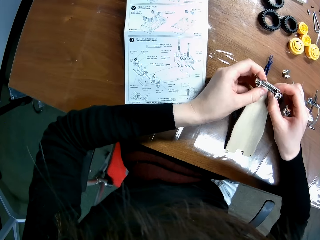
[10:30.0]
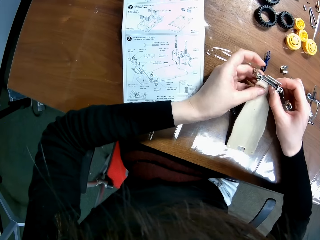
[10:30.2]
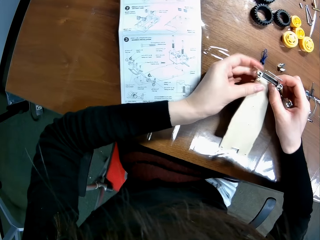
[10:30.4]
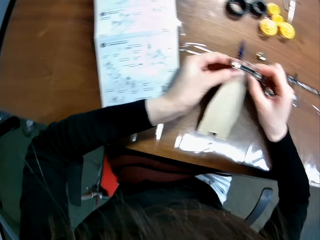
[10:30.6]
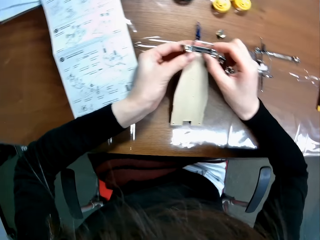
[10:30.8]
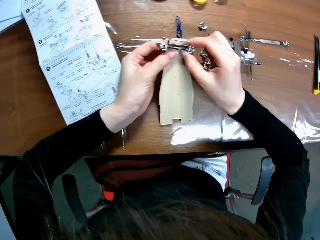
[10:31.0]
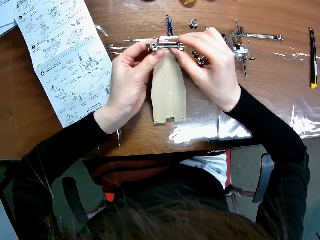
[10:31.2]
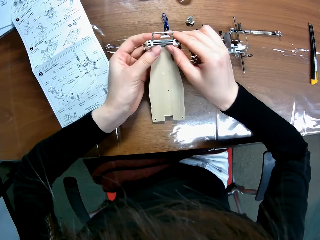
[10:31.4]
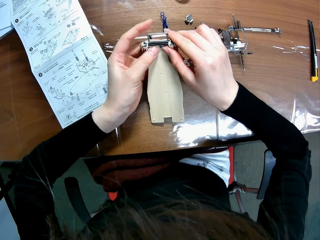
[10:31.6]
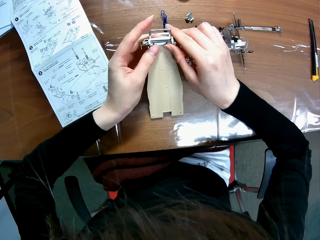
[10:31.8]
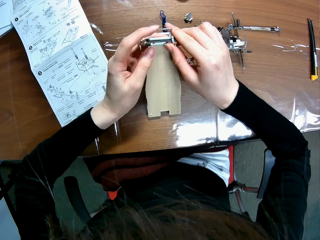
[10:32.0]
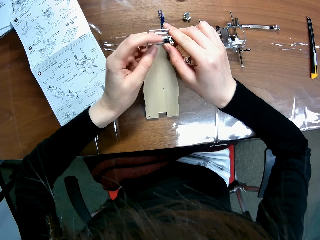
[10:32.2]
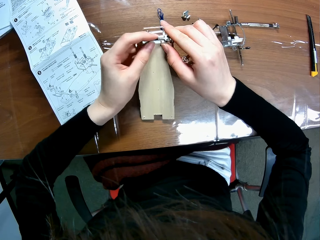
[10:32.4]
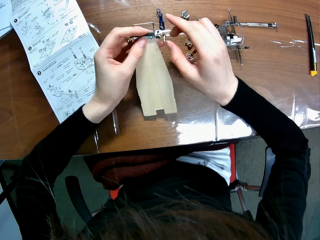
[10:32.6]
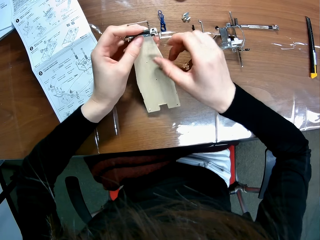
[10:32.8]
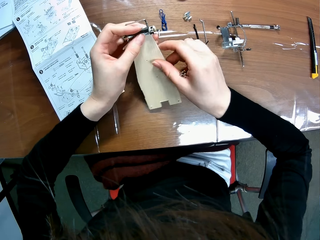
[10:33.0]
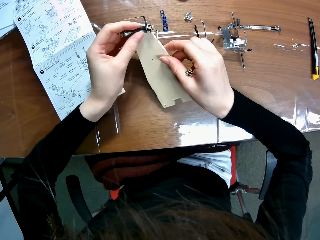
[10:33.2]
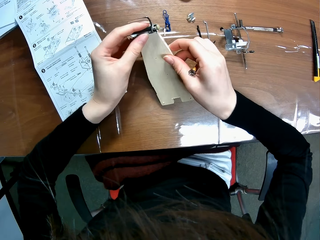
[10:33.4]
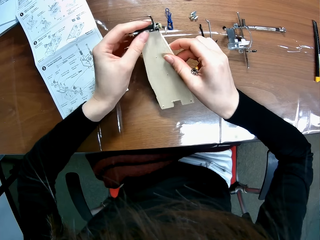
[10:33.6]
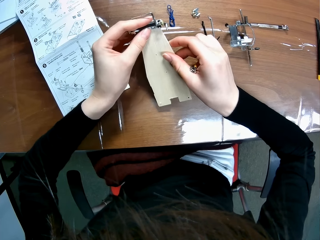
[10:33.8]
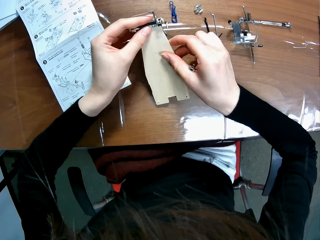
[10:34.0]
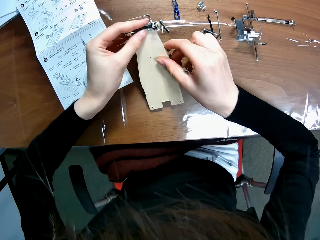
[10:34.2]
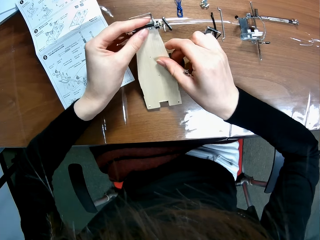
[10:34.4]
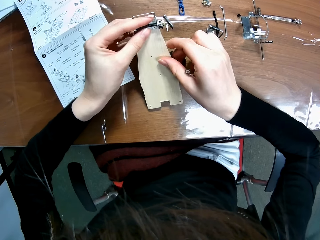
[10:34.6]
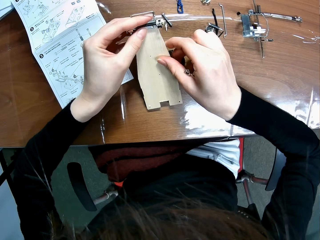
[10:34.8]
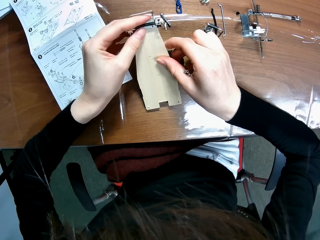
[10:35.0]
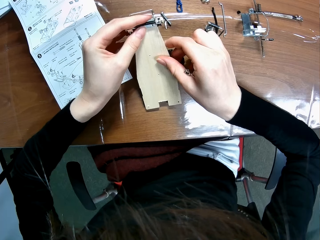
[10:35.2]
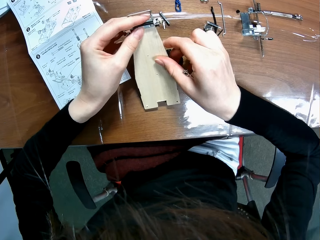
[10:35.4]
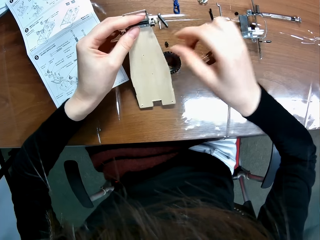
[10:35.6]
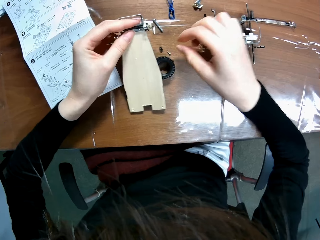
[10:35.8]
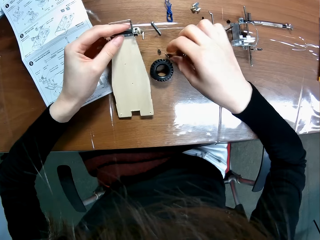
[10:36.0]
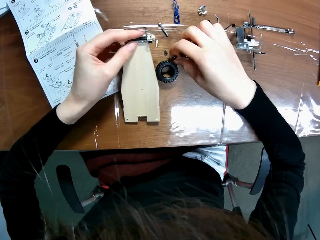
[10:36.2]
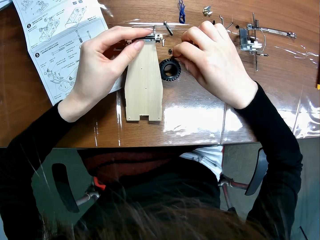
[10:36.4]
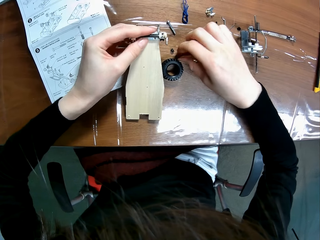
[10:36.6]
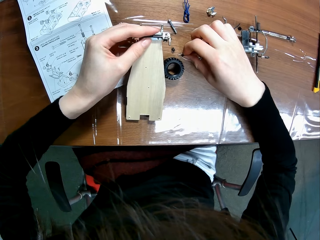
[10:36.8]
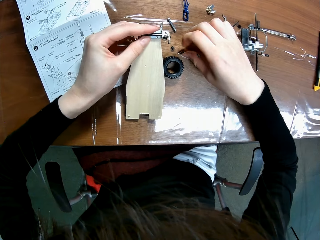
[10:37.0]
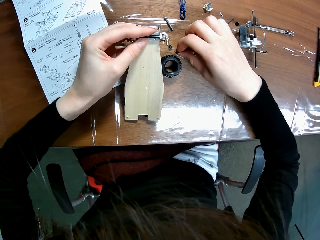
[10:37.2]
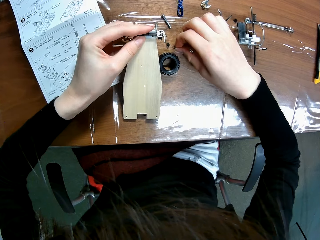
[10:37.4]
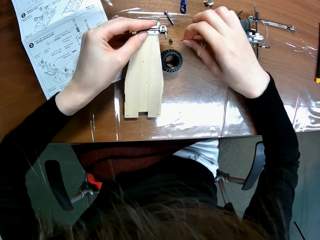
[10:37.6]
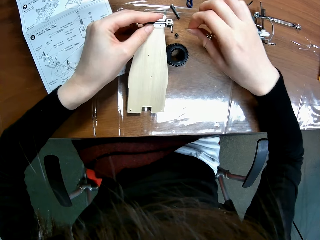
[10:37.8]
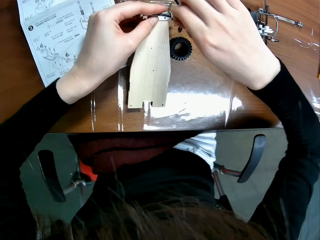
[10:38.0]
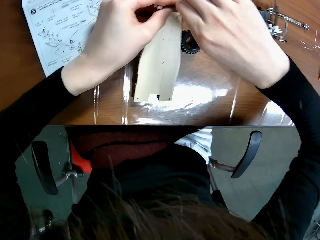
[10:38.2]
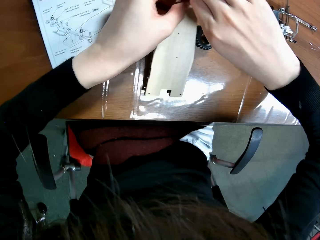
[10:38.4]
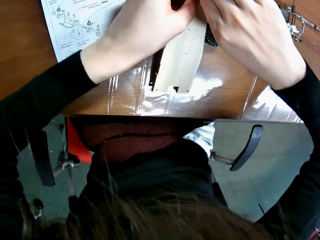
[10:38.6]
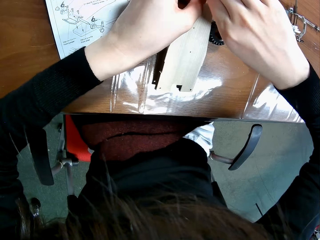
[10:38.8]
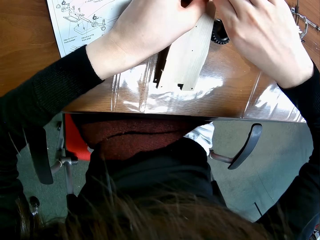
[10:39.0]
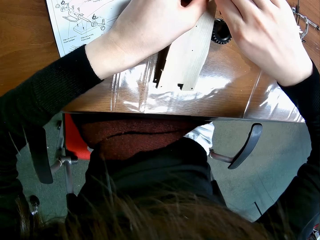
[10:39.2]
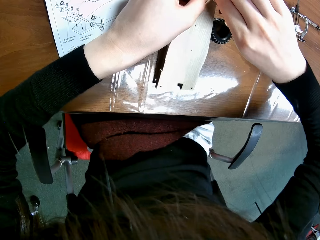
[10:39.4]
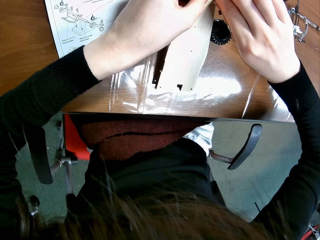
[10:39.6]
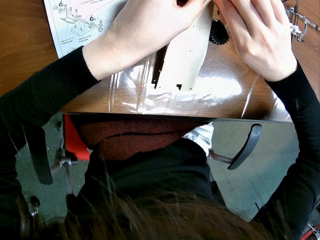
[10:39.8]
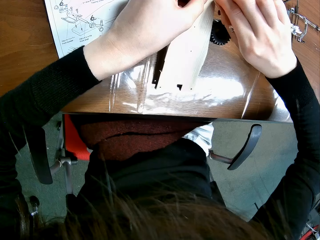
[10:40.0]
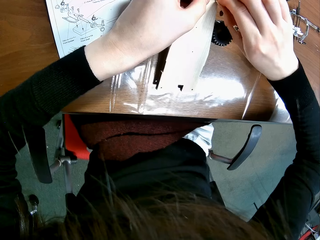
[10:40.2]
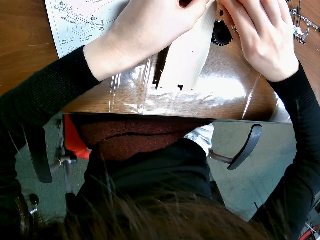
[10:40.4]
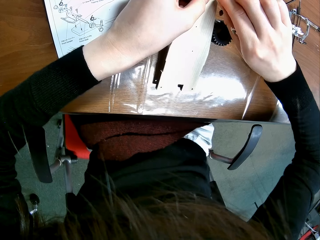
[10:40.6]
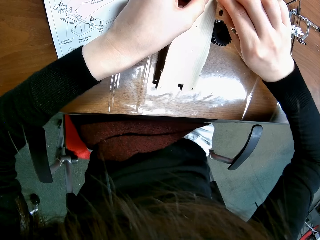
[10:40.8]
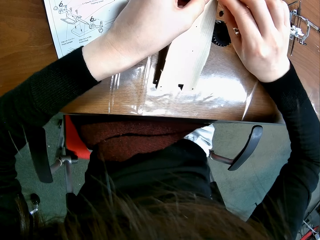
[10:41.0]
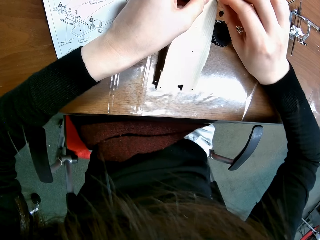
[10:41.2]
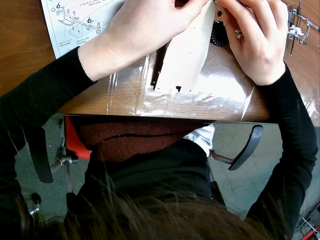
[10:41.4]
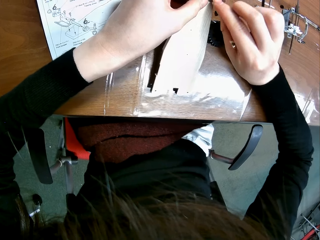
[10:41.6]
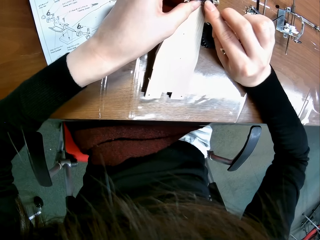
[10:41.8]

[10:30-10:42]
The camera wearer reads from the paper on the table. He adjusts part of the toy car. He picks the screw from the table with his right hand. He inserts the screw into the screw hole of the wooden mechanical model piece with his right hand.

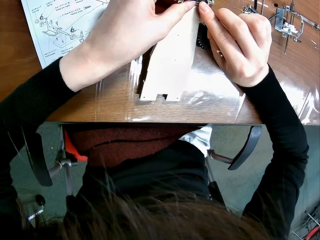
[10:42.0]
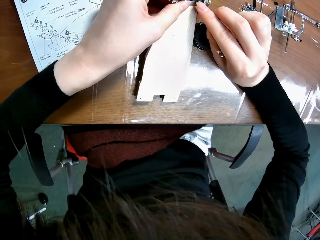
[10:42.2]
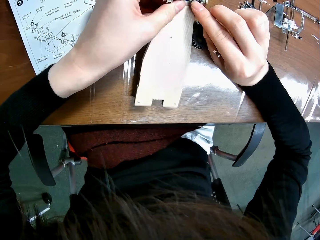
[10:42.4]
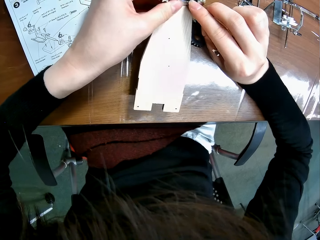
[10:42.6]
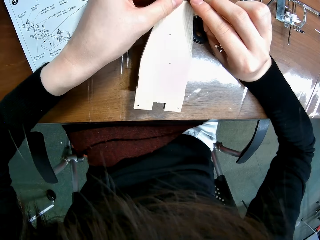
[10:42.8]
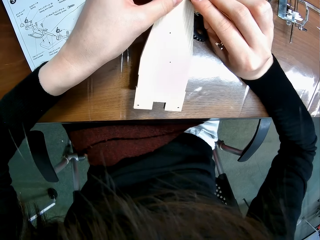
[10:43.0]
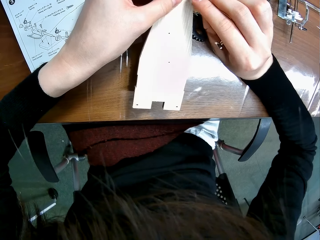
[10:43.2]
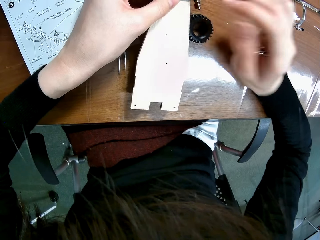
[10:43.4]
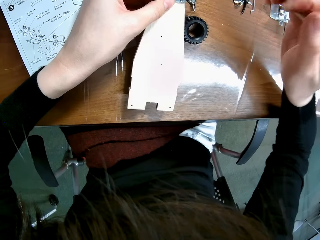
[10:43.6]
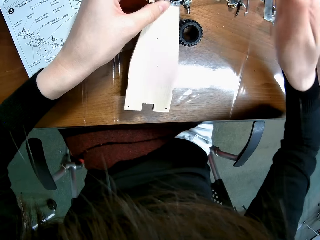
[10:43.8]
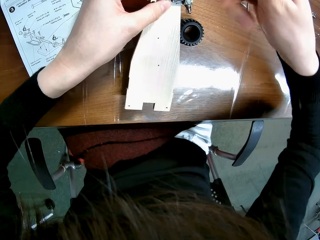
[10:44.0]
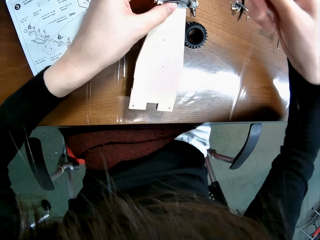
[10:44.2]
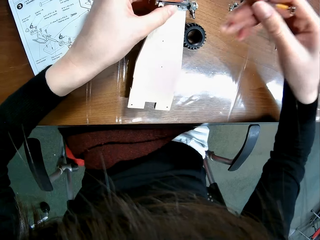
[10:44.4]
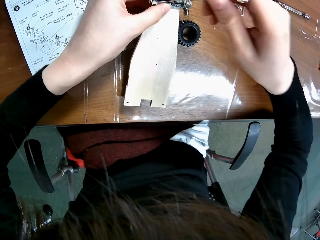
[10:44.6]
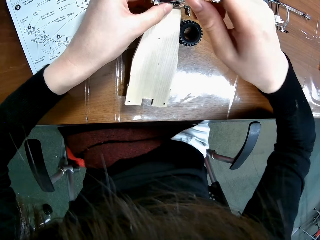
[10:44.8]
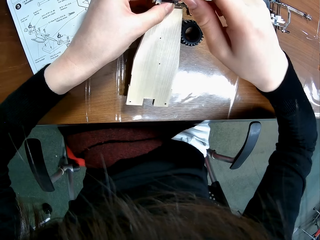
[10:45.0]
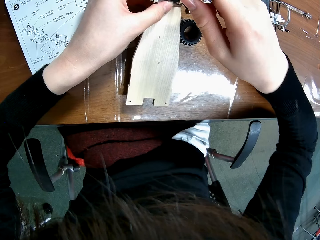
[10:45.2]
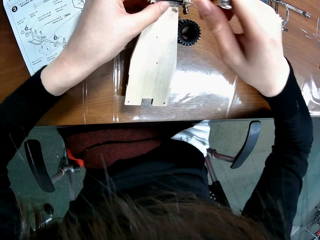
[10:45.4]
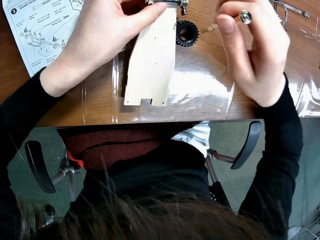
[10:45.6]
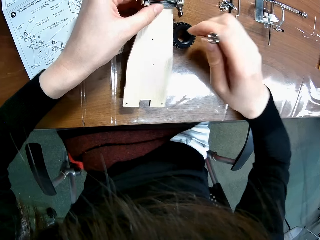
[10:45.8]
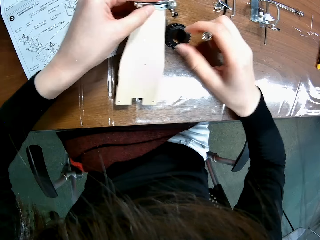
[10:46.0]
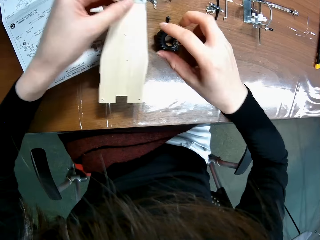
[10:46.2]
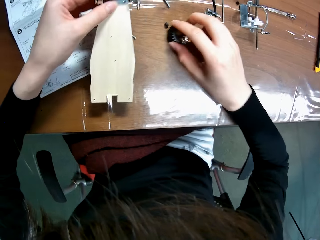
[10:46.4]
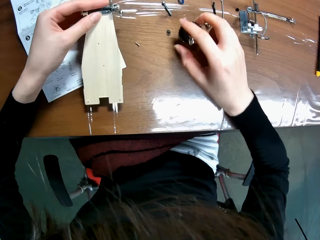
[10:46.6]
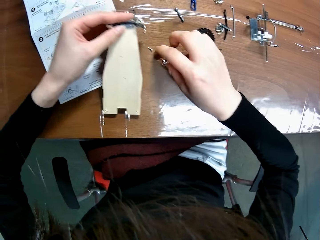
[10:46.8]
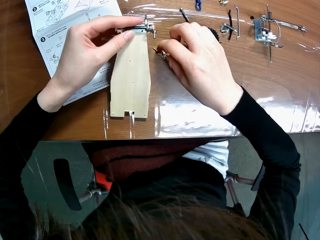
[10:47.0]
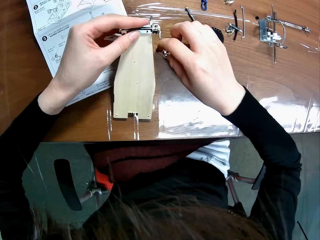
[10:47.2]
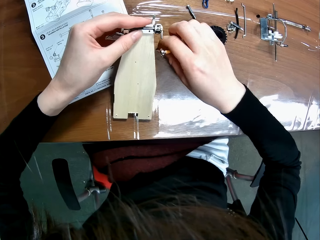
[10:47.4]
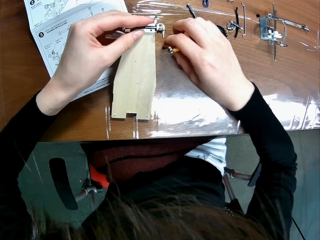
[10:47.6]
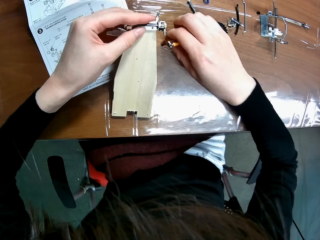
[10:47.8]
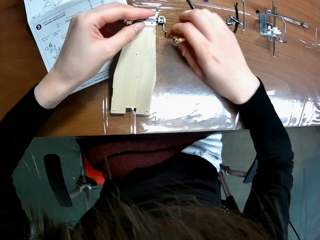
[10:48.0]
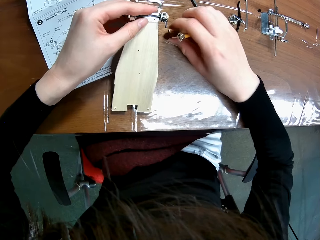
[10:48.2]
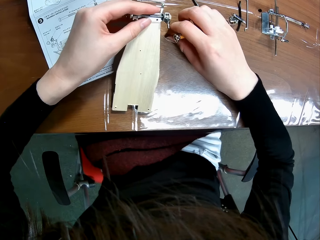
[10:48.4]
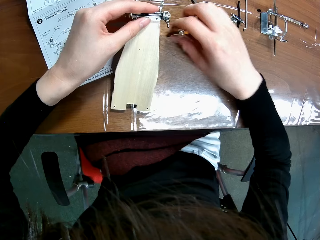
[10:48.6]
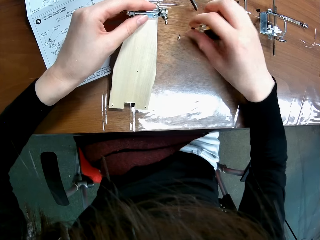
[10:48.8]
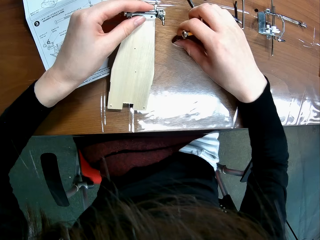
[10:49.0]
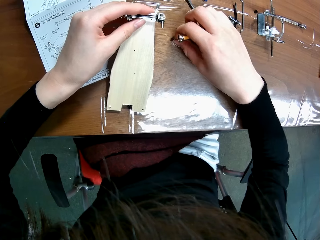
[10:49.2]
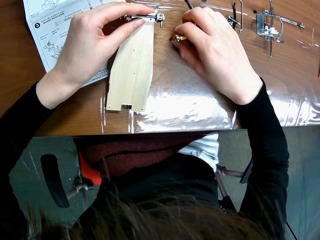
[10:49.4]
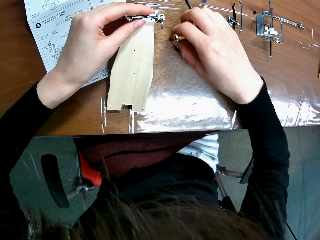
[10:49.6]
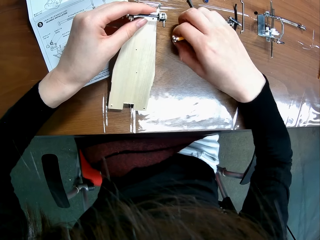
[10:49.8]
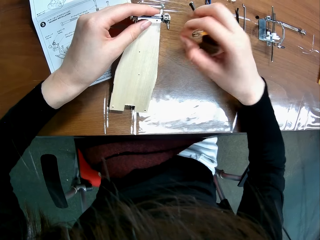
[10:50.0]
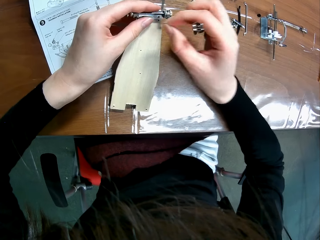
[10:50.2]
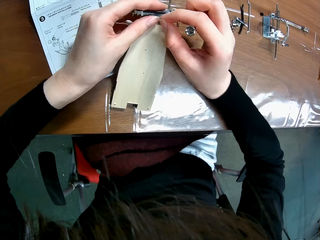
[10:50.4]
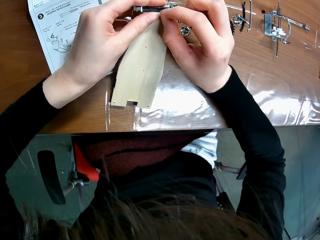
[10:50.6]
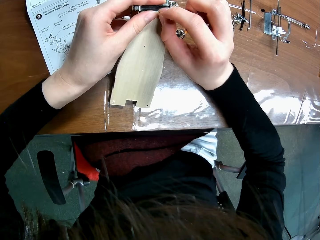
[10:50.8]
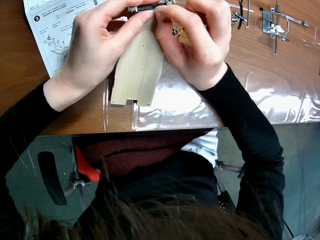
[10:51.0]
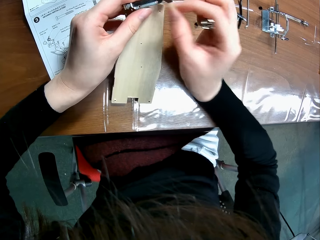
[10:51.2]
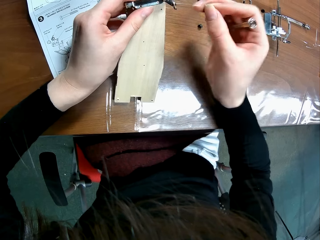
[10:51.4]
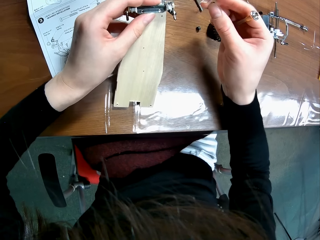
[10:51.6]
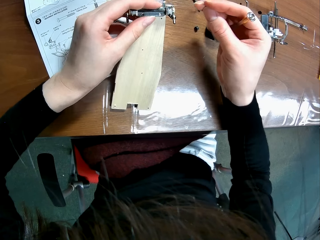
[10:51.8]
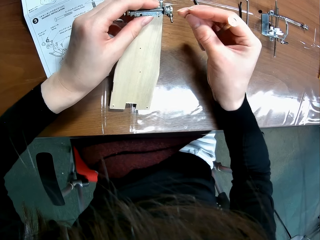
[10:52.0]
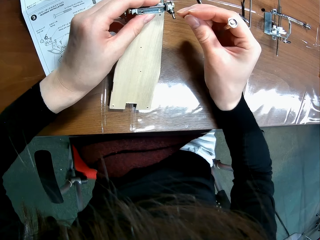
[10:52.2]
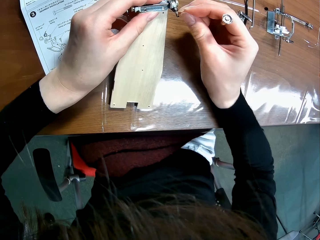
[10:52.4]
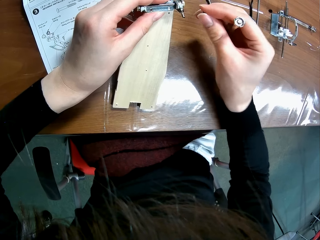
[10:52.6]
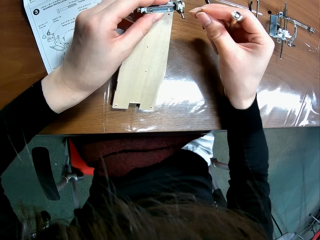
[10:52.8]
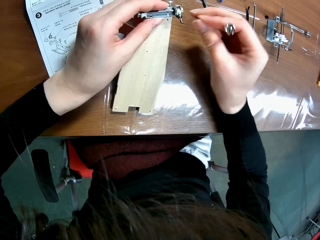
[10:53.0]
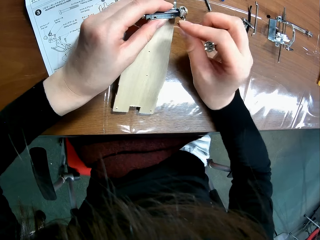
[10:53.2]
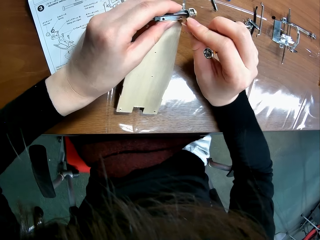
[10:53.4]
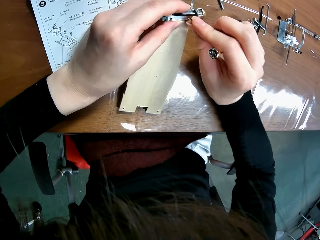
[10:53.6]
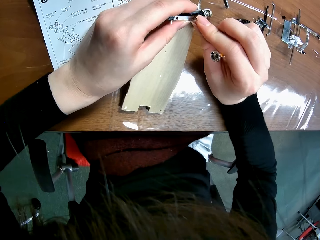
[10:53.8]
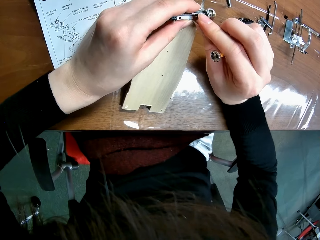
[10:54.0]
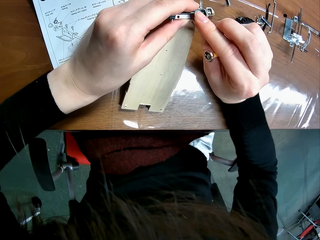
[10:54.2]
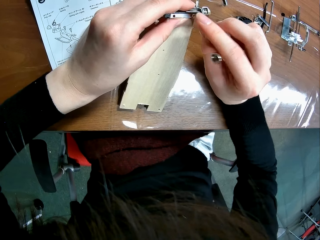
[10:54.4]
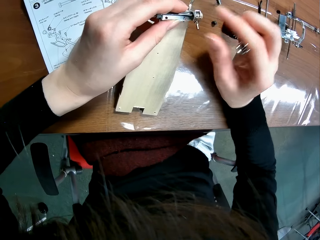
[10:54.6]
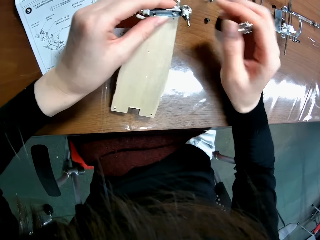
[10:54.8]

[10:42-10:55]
The camera wearer screws it in with a screwdriver. He places the screwdriver on the screw in the wooden mechanical model piece. He adjusts the black wheel of the wooden mechanical model on the table with his right hand. He picks the screw from the table with his right hand. He inserts the screw into the screw hole of the wooden mechanical model piece with his right hand.
